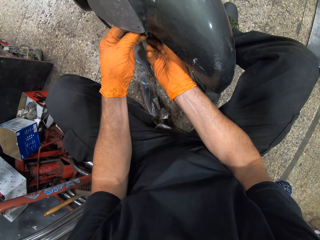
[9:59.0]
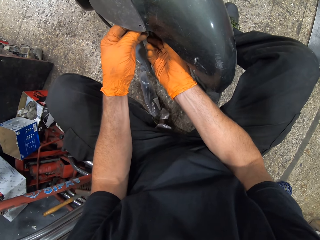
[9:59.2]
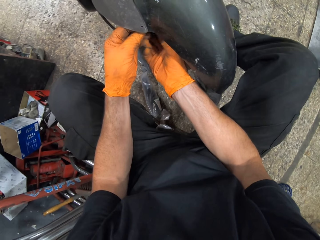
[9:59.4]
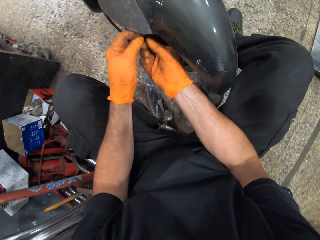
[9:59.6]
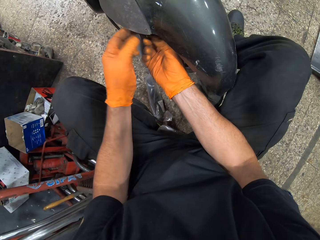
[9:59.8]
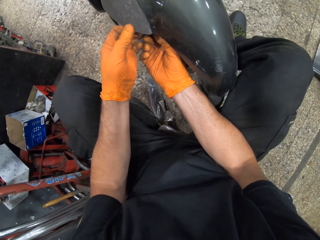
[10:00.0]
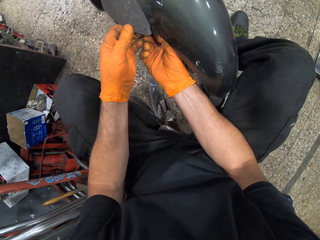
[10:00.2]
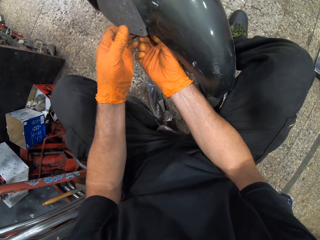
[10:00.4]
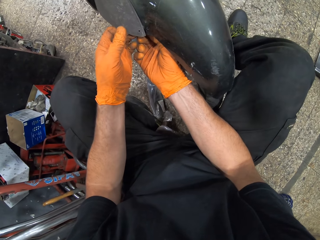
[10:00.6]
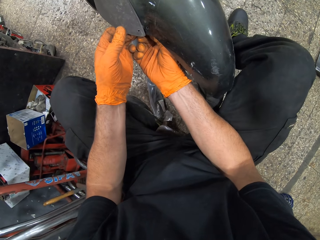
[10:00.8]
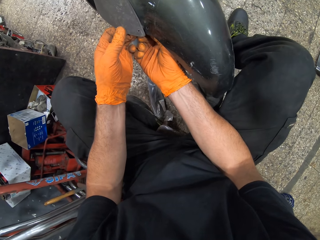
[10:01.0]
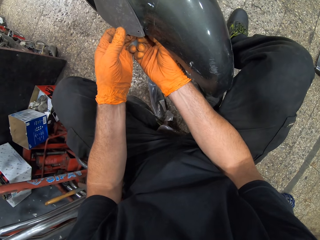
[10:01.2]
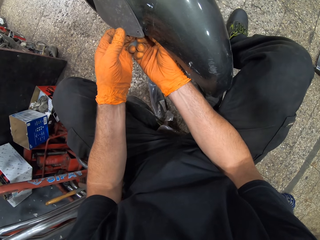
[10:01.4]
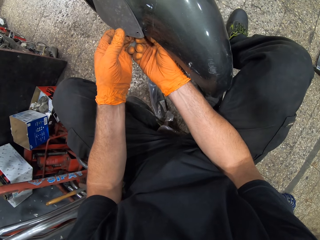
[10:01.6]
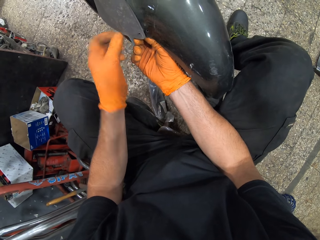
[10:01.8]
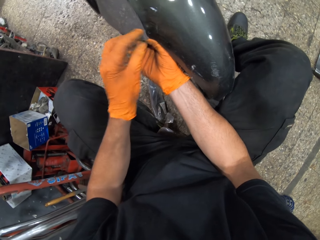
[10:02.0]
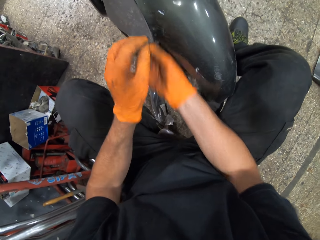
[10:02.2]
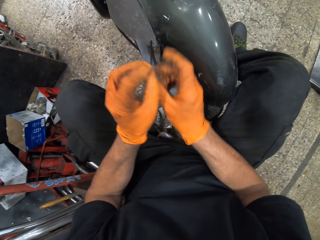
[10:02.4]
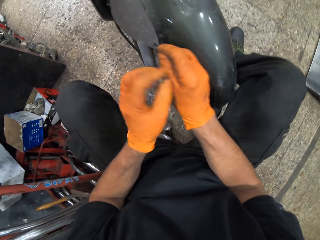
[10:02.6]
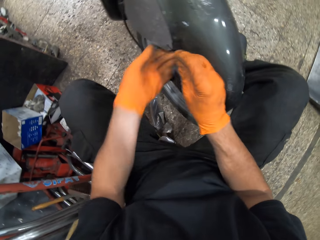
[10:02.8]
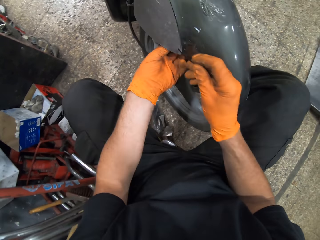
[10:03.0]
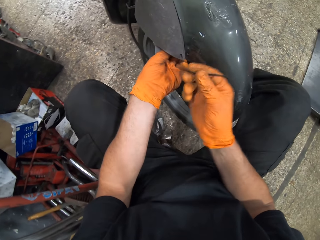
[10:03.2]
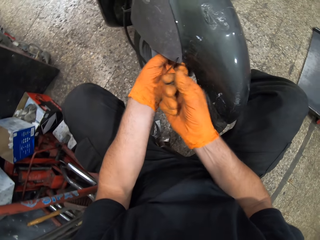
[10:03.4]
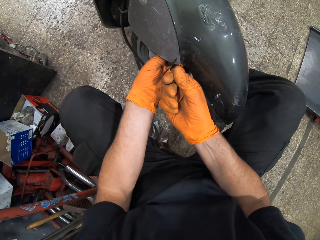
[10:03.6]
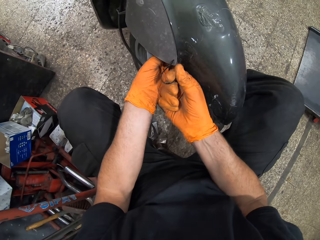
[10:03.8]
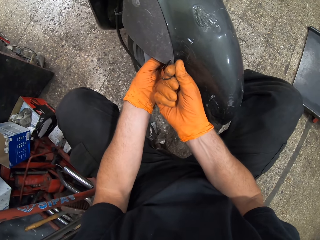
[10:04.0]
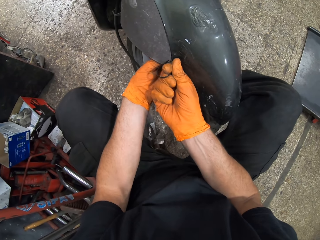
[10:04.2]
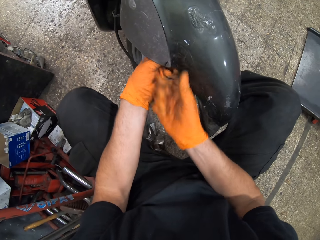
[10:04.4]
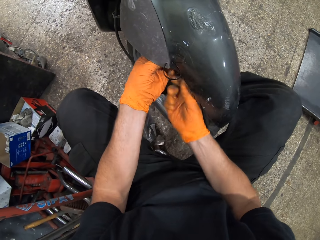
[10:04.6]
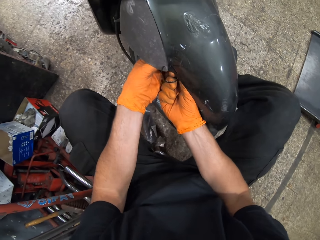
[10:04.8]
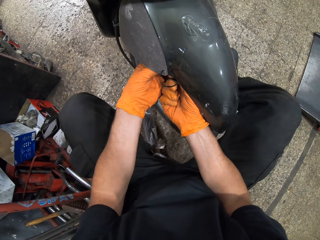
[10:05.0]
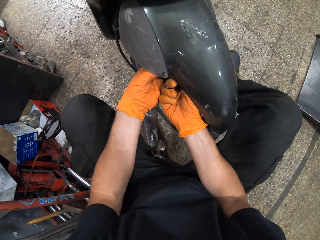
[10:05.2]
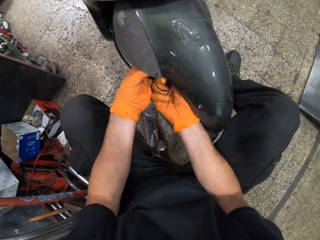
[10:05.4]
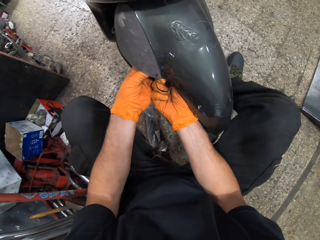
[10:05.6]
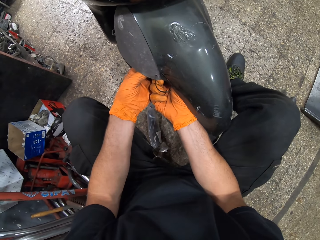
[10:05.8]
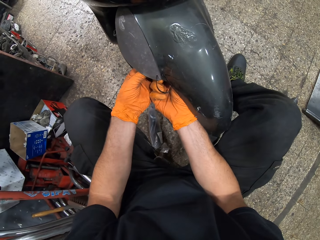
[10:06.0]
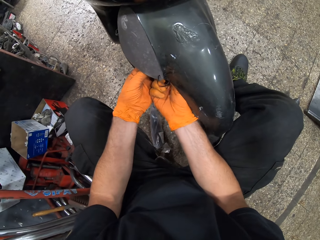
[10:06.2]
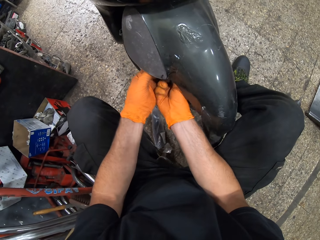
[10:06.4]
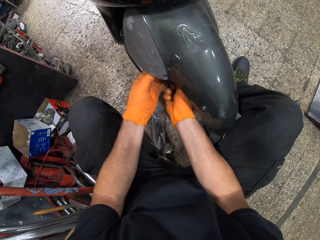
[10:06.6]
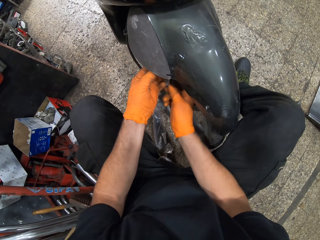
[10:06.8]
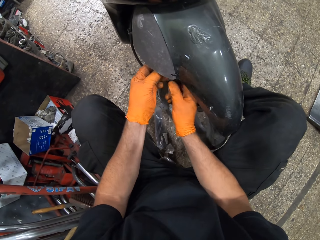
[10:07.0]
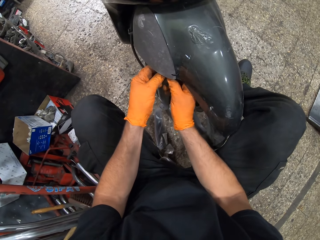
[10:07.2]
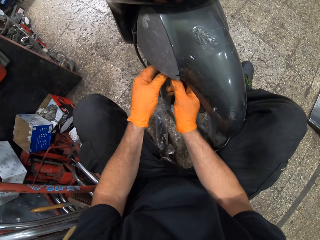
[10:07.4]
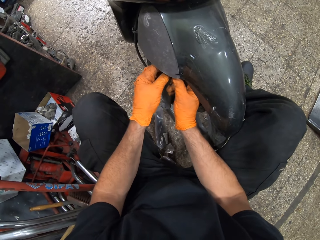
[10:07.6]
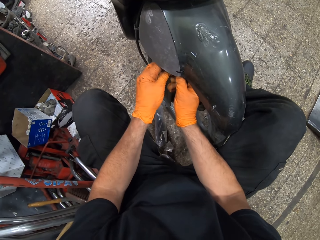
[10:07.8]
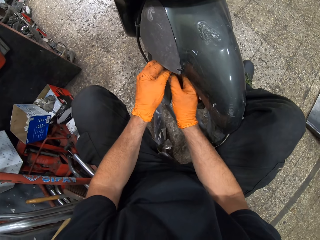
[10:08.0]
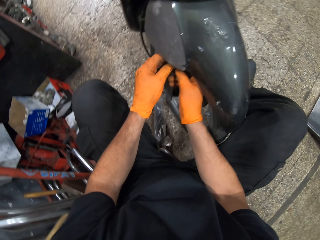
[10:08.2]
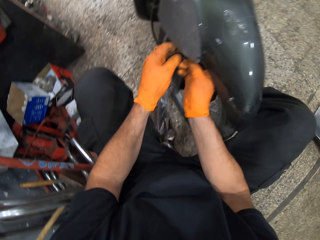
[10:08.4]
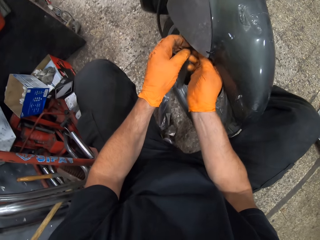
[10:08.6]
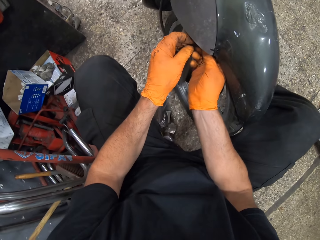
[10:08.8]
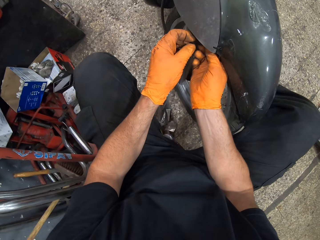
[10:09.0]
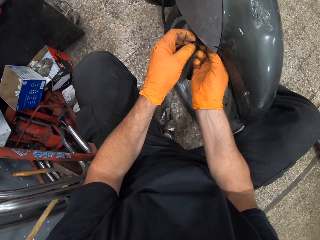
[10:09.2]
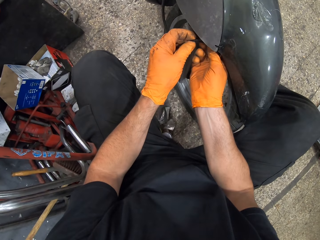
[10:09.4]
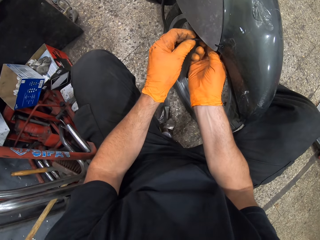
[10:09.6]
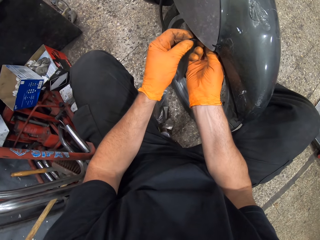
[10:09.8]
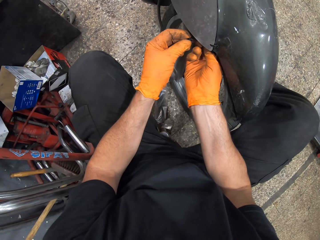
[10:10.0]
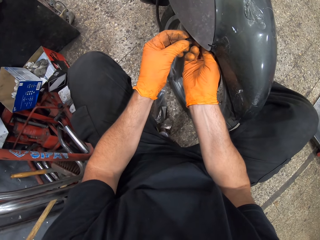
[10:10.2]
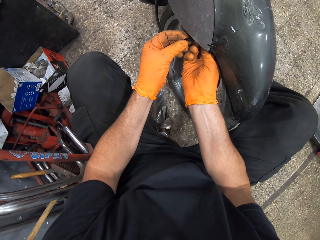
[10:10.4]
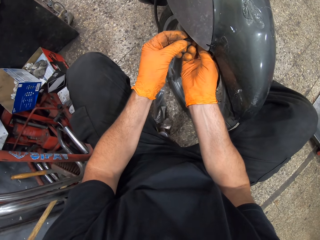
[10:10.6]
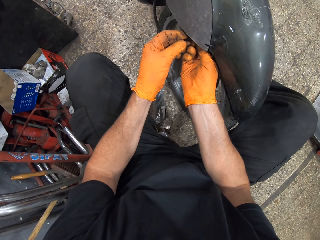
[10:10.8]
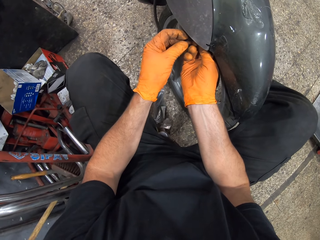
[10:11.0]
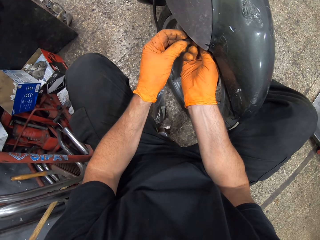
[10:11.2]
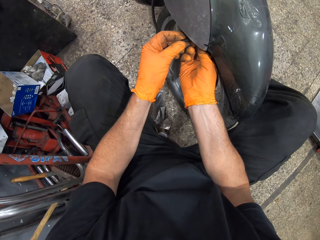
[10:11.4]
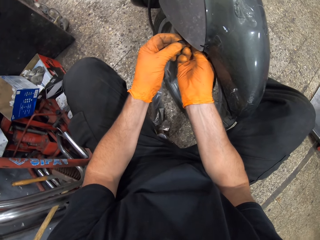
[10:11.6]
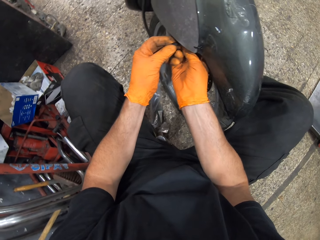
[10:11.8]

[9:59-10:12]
The camera wearer holds the bike's mudguard with his left hand. He passes the cable tie through the hole. He pulls the cable tie with his left hand. He holds the cable tie with his right hand. He passes the cable tie through the hole. He locks the cable tie.

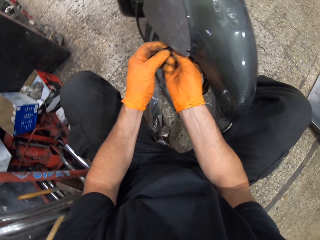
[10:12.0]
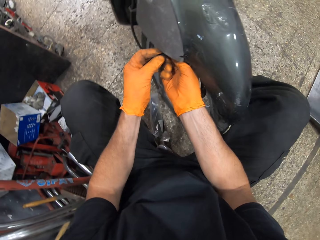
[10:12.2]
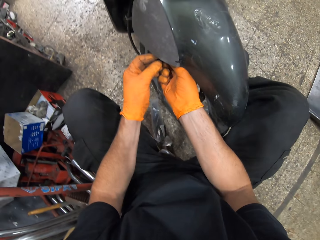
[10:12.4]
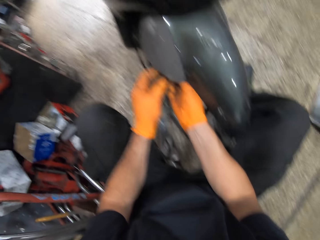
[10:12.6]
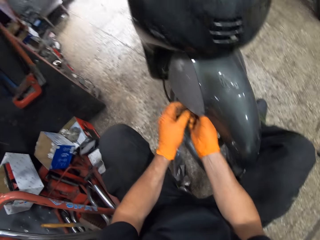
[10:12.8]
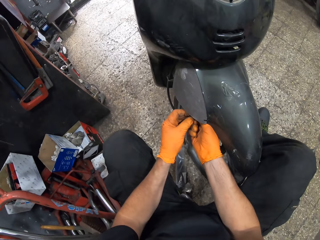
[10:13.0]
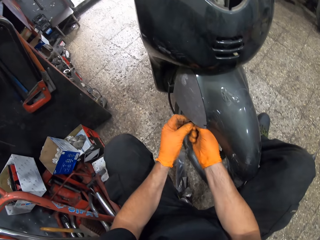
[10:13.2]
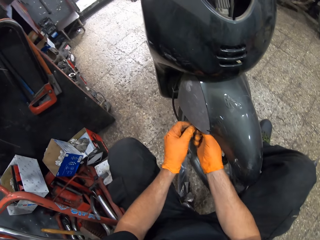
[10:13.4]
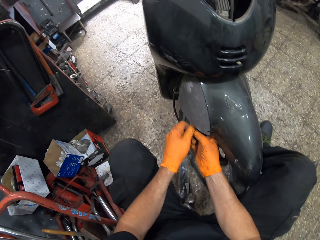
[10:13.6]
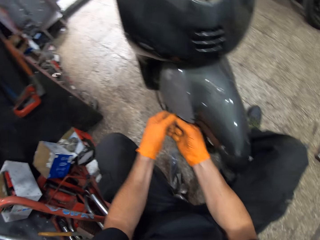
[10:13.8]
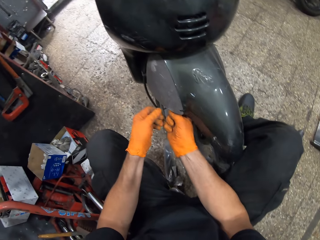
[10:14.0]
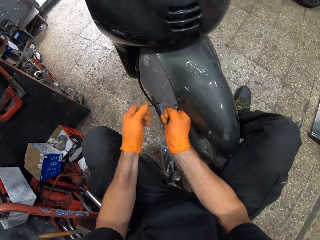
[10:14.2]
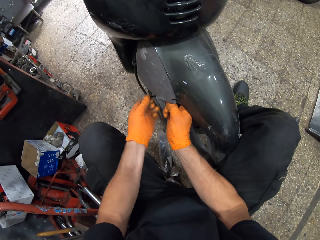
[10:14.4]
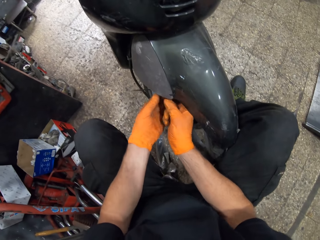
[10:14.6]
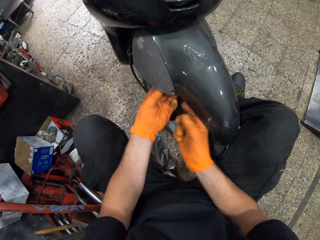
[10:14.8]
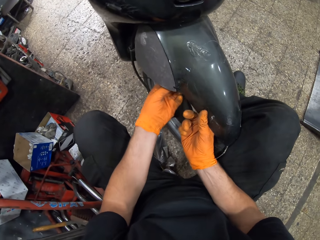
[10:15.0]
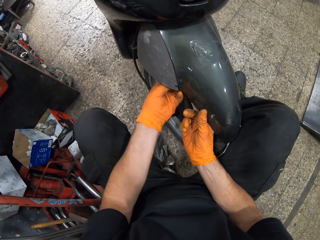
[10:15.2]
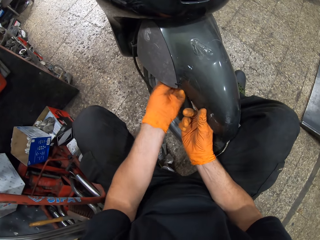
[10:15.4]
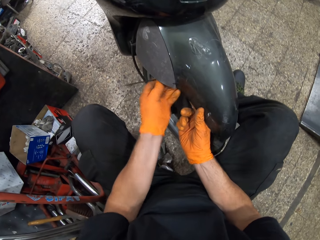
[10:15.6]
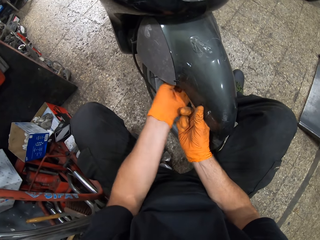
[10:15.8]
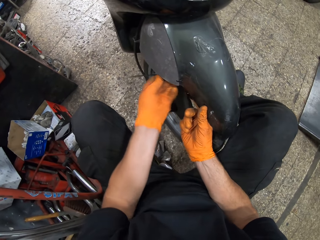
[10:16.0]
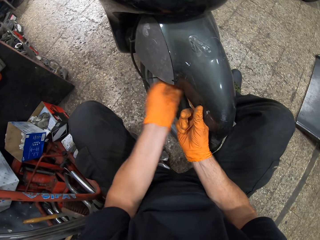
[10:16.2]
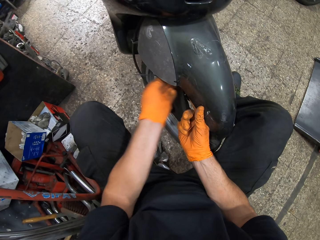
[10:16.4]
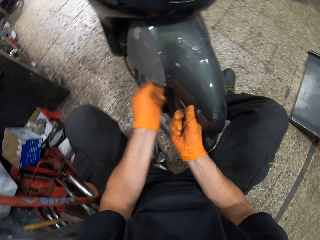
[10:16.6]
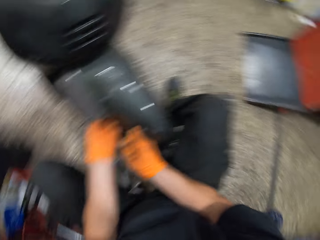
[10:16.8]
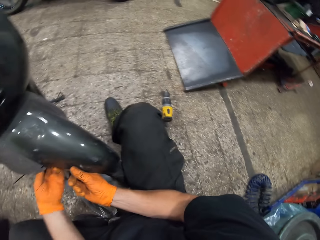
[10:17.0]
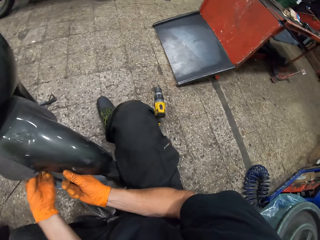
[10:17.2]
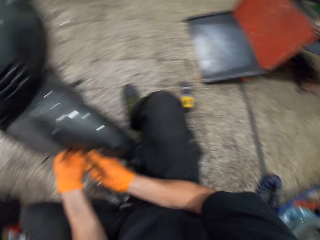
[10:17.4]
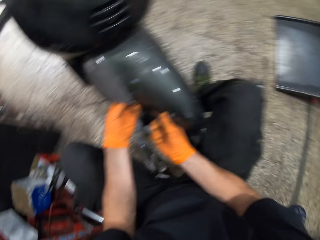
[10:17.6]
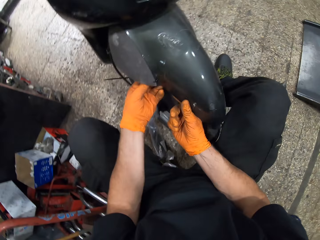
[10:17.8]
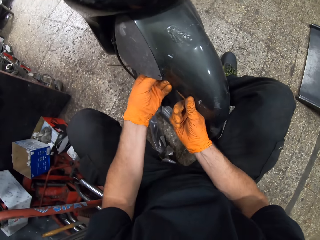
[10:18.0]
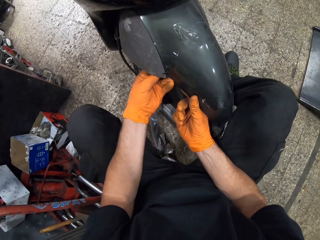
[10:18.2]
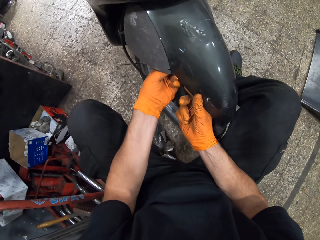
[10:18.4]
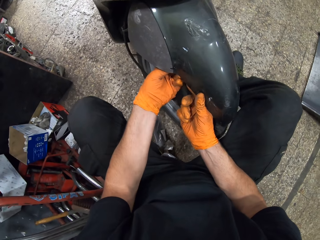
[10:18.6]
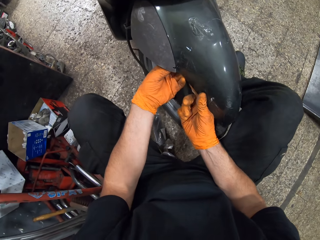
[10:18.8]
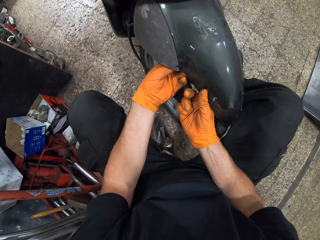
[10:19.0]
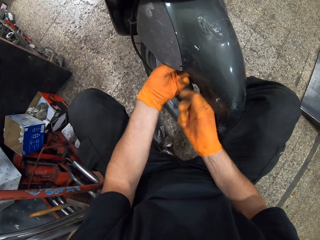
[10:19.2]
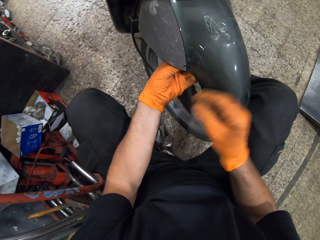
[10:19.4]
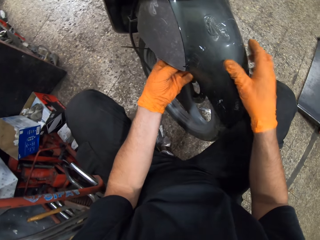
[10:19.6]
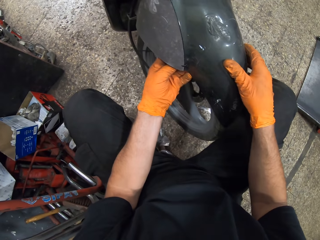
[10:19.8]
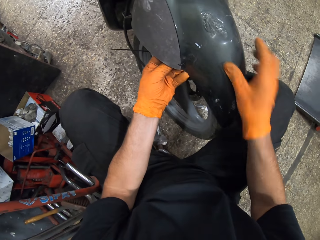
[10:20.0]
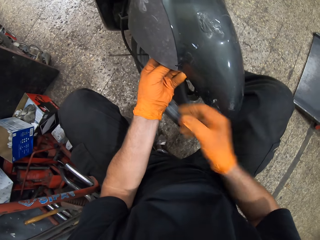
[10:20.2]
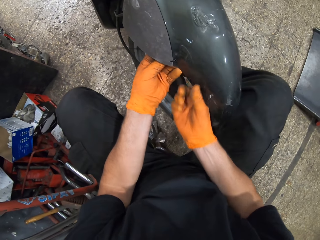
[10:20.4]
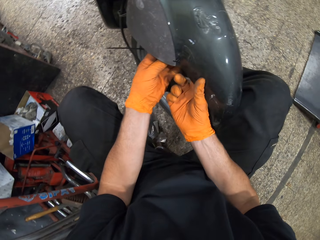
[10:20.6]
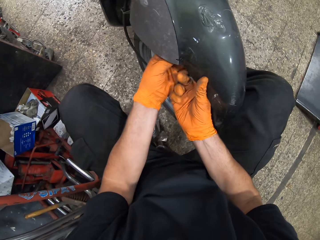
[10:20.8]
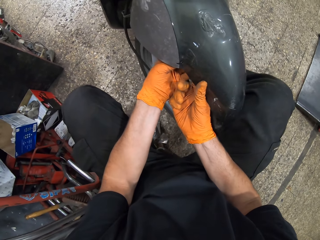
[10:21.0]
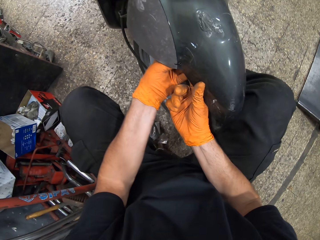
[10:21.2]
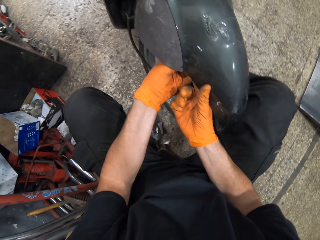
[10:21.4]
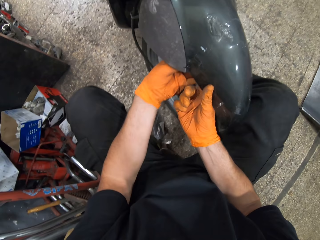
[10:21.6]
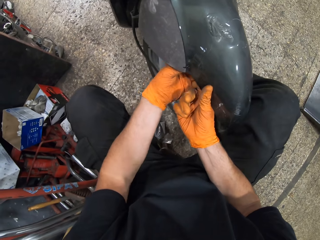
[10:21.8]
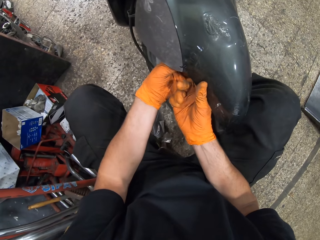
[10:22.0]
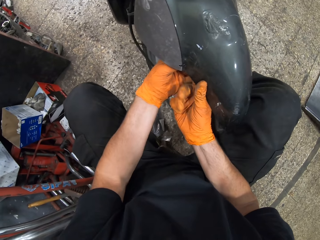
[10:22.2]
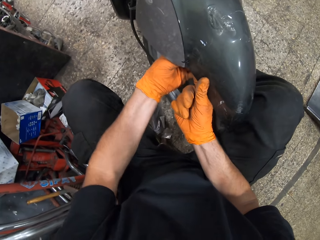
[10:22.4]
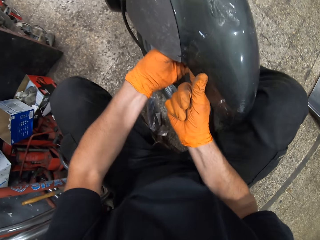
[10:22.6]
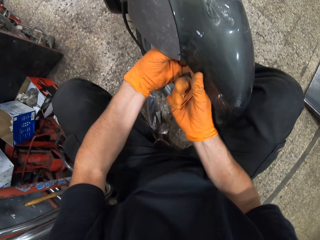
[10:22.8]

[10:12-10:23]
The camera wearer pulls the zip tie. He holds the bike's mudguard with his right hand. He shakes the cable tie.
